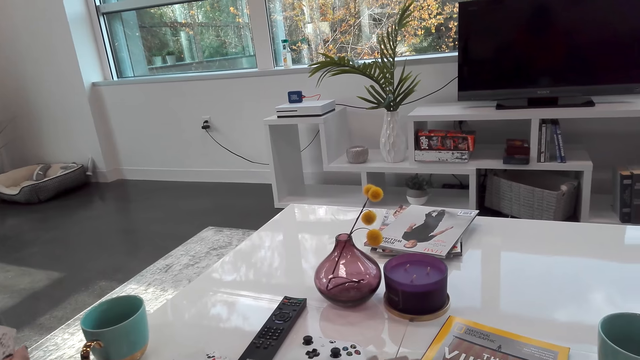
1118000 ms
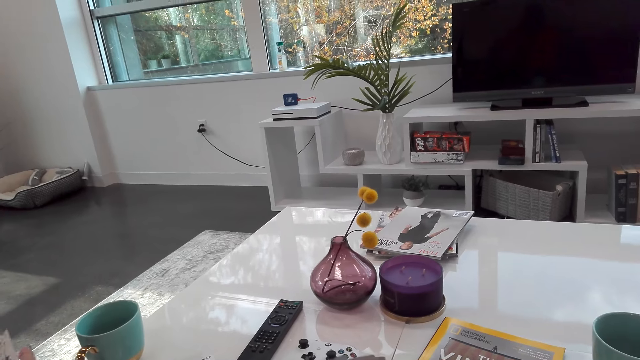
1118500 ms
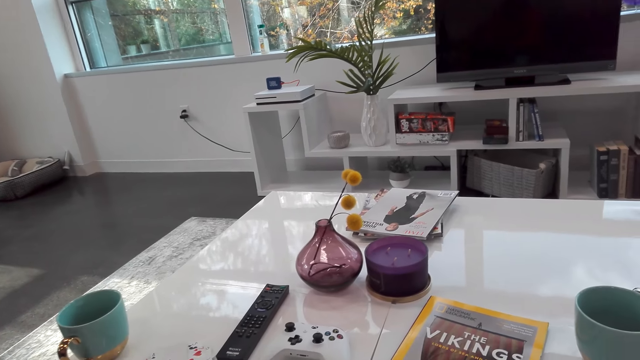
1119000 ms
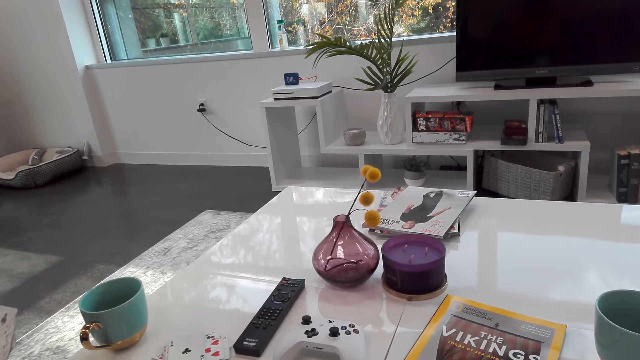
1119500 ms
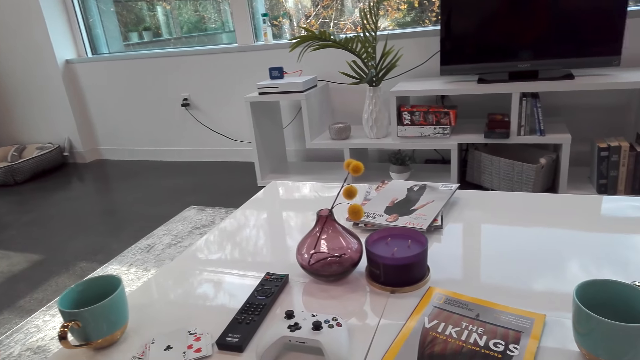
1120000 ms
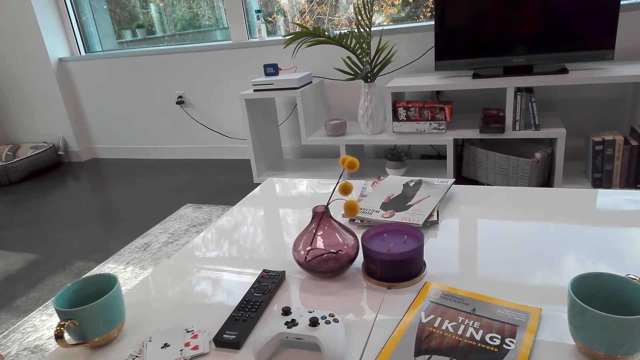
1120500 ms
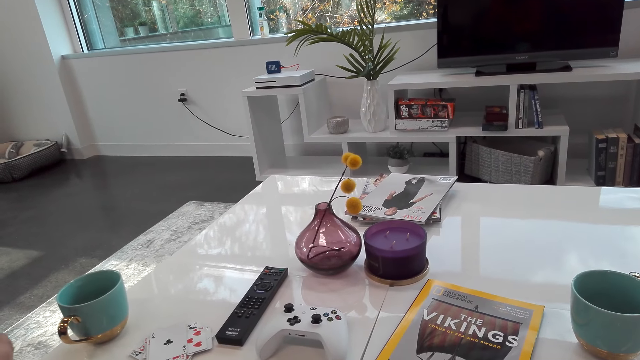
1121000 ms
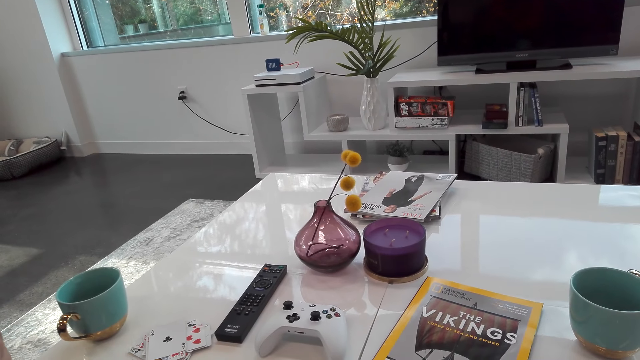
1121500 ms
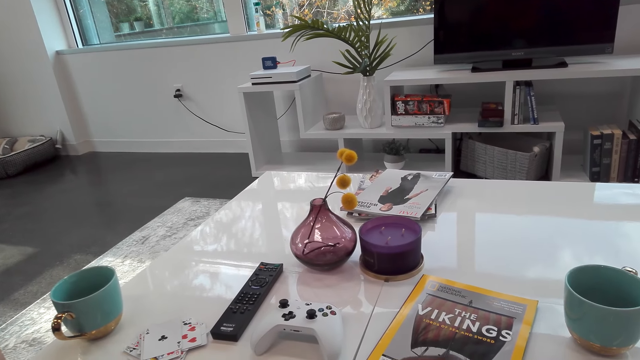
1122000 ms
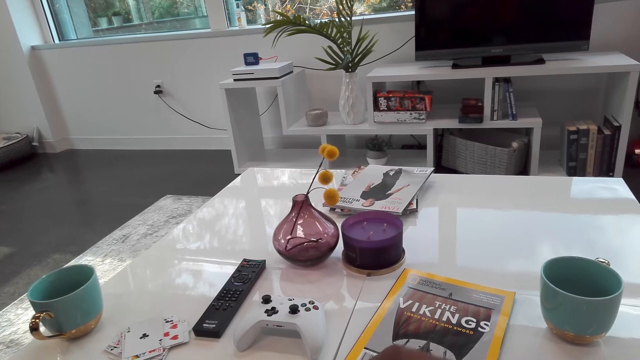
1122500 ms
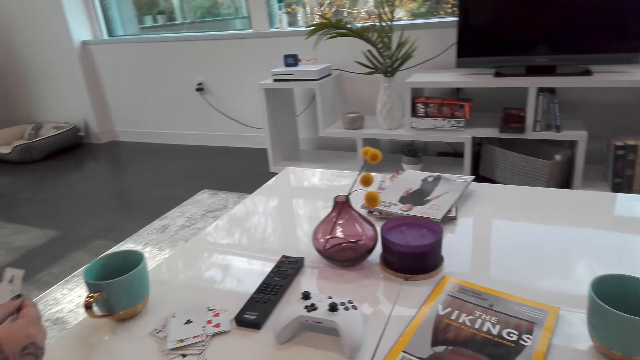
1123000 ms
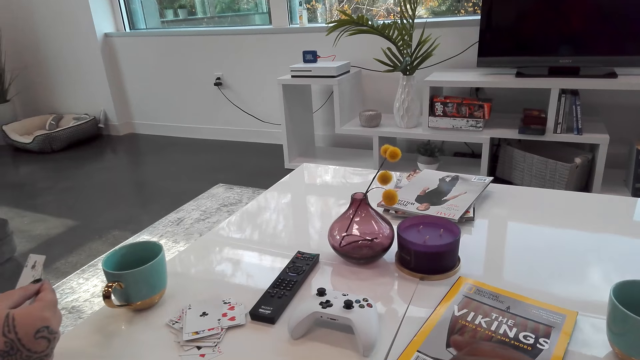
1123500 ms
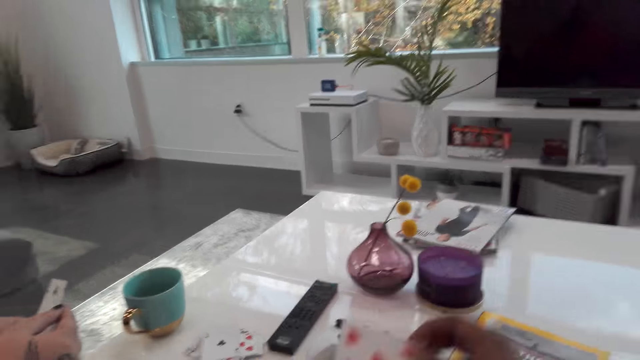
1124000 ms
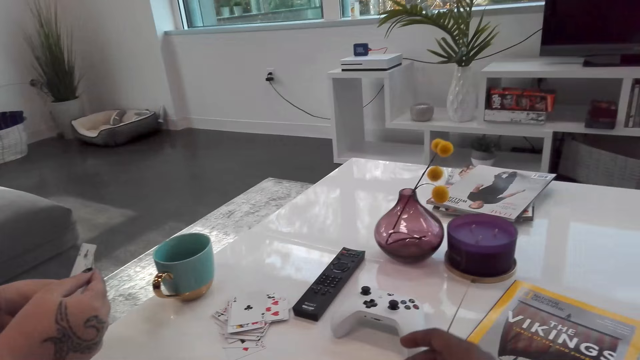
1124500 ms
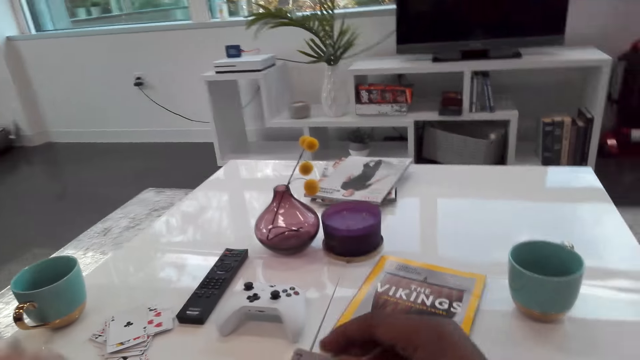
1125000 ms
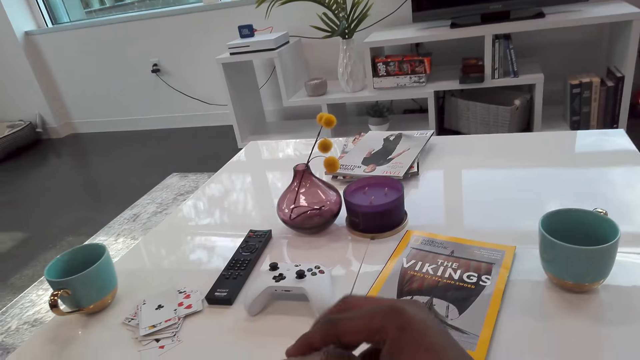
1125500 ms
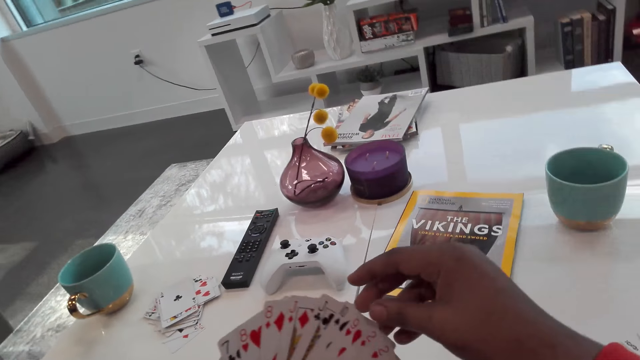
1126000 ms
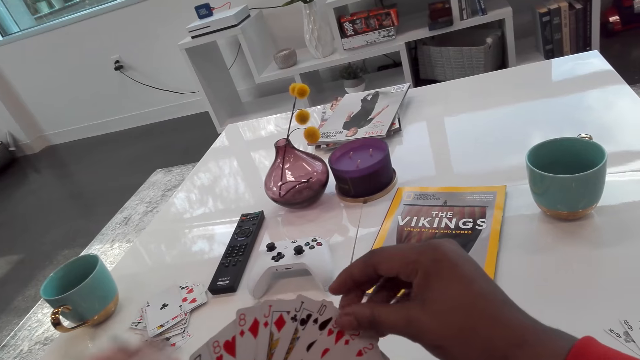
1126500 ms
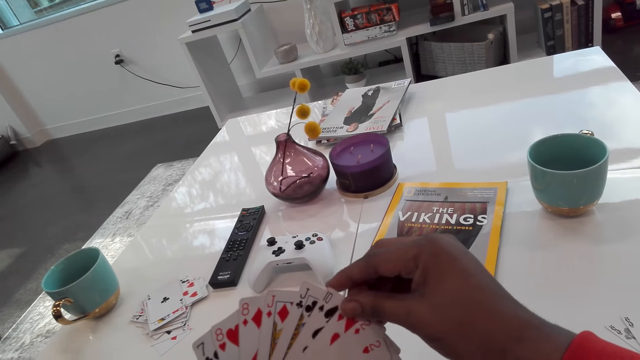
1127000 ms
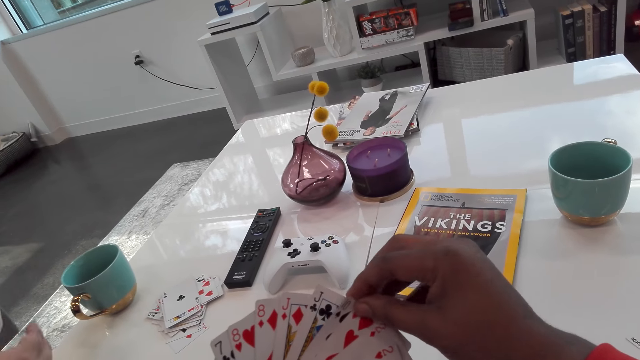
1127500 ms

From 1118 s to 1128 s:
The camera wearer stares at the cards.

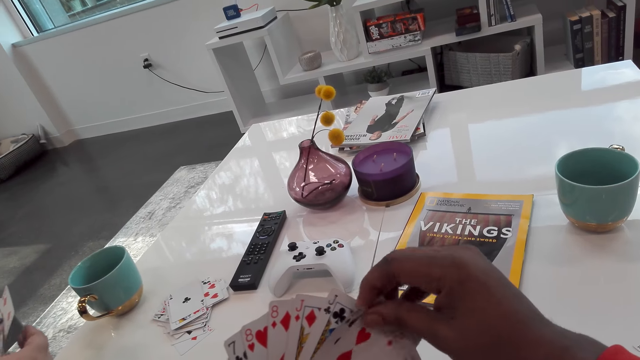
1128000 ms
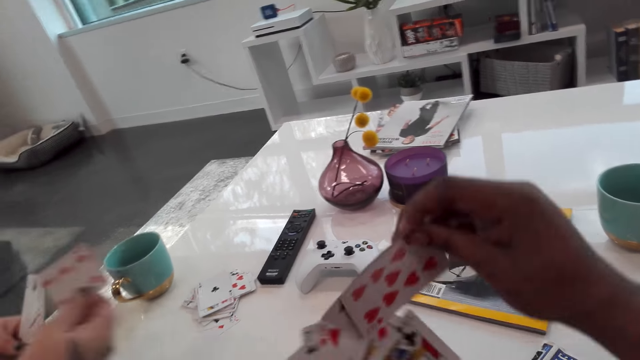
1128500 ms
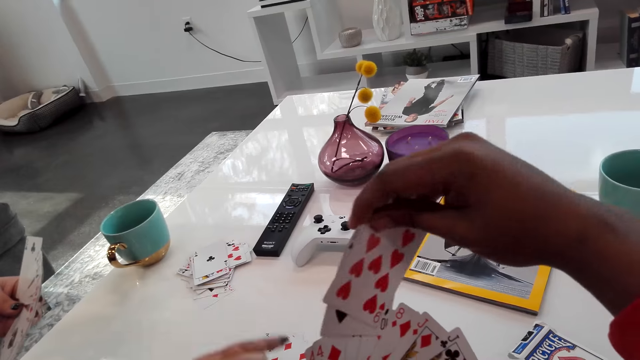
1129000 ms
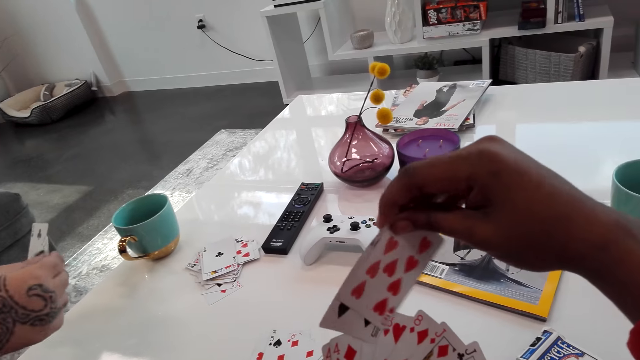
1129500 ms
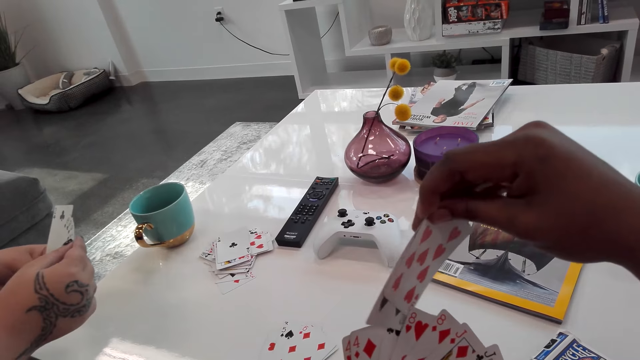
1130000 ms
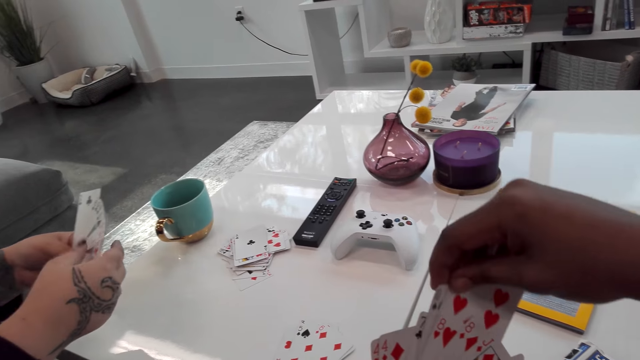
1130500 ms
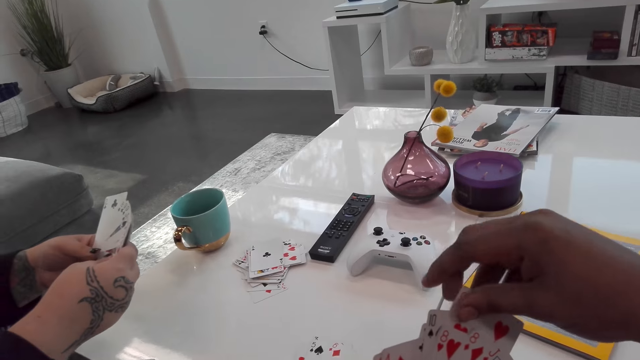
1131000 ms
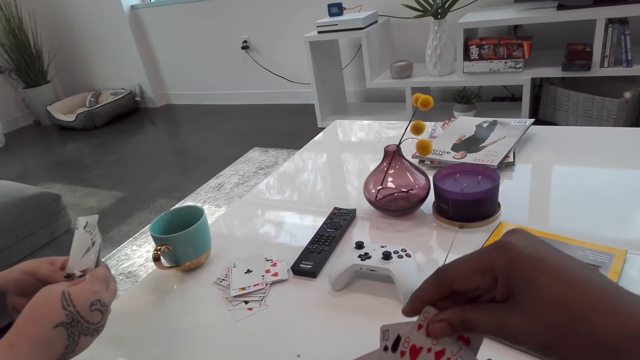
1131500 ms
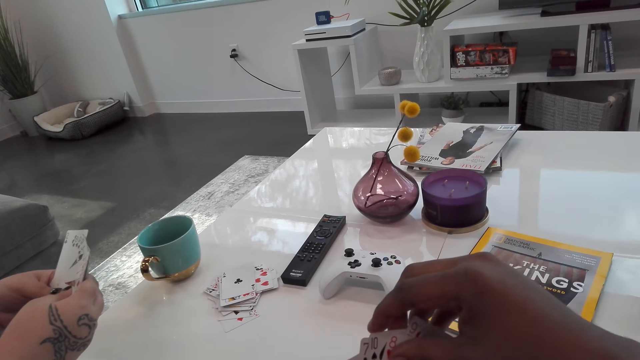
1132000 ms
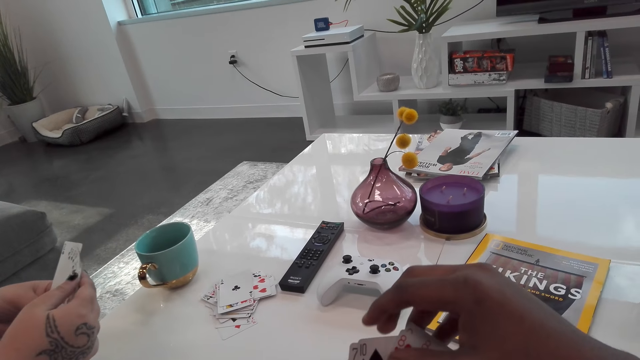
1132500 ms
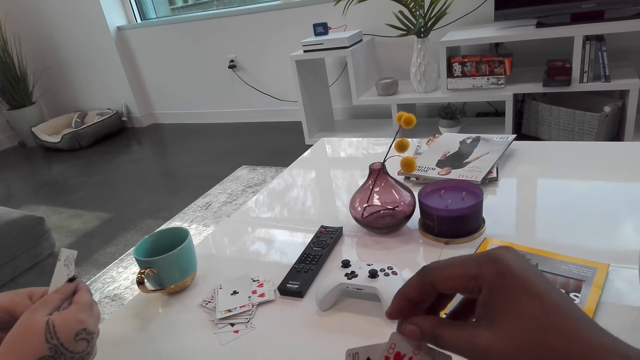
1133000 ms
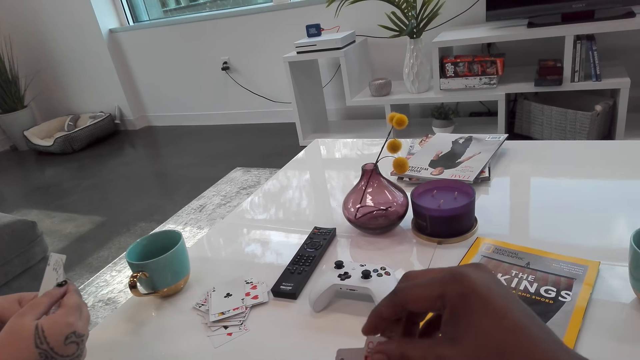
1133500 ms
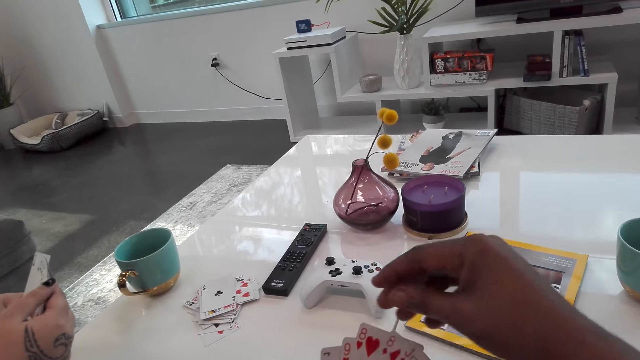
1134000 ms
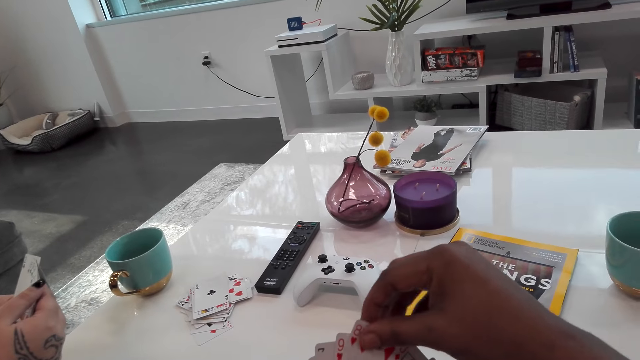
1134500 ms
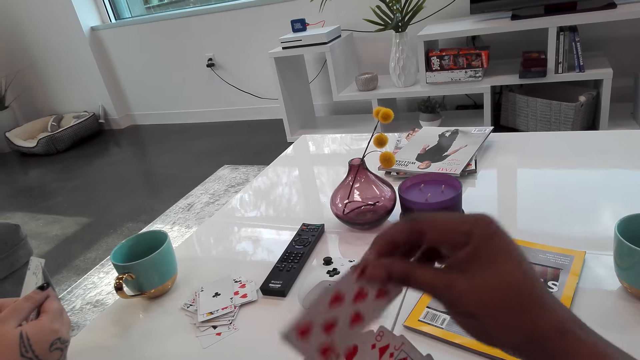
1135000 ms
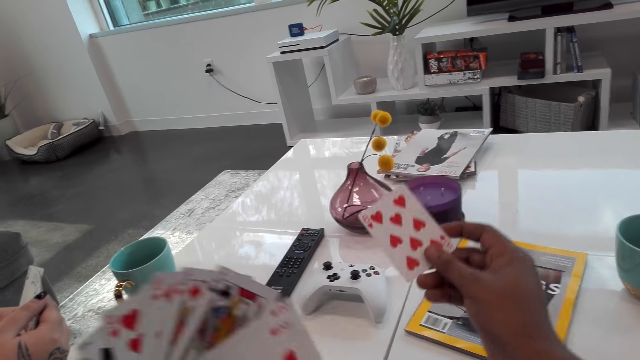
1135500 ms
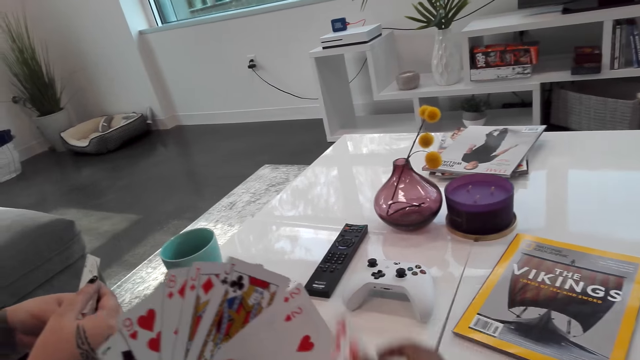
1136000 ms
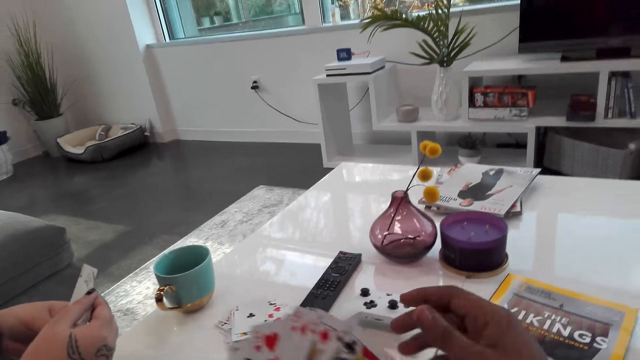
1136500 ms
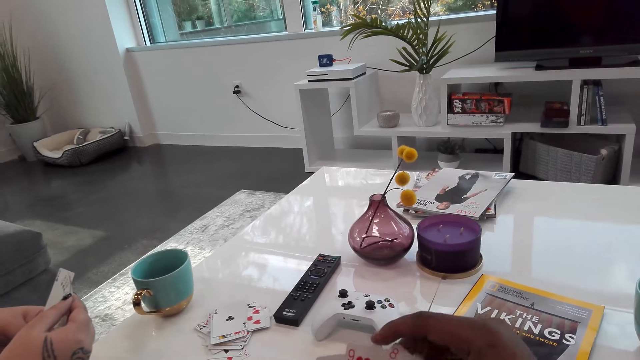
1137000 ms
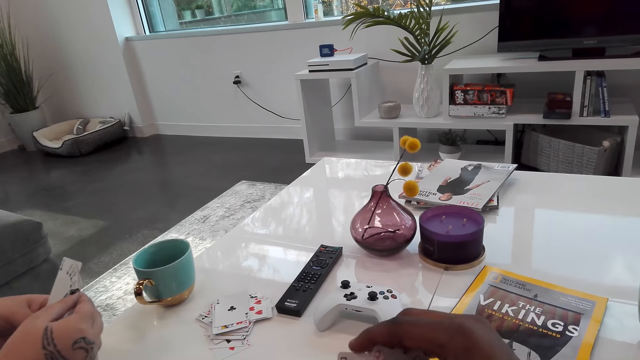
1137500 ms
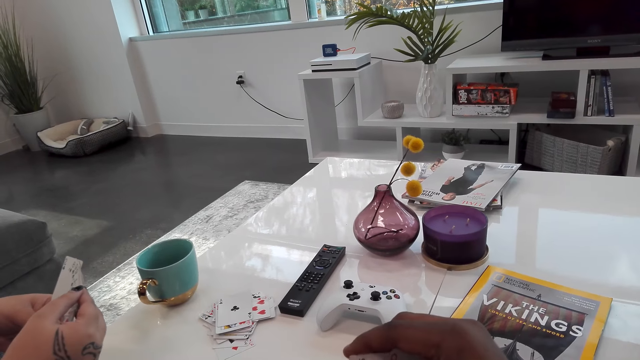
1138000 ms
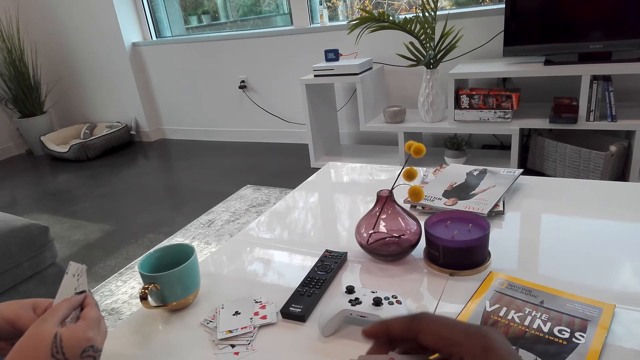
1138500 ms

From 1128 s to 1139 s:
The camera wearer drops a card. They pick a card. They drop a card.
